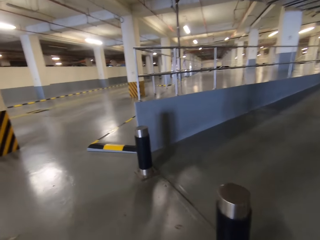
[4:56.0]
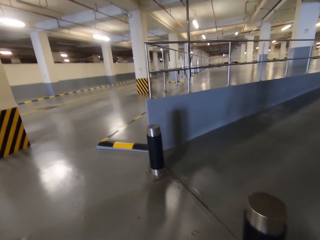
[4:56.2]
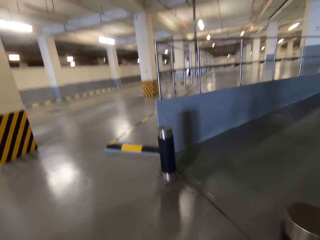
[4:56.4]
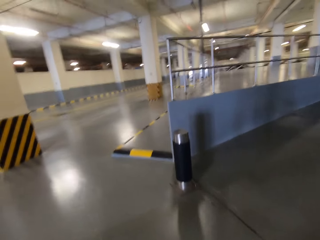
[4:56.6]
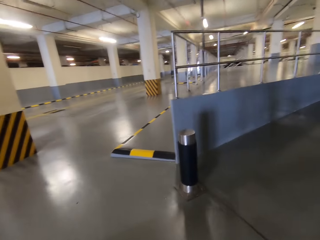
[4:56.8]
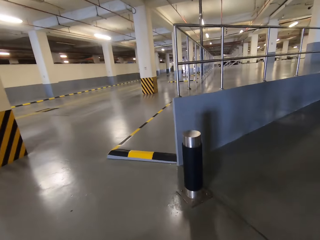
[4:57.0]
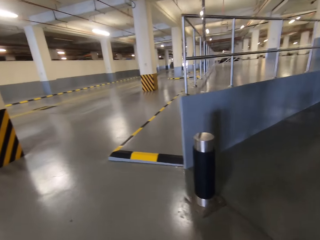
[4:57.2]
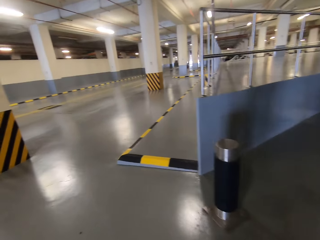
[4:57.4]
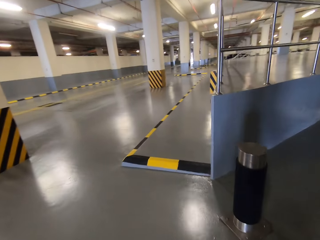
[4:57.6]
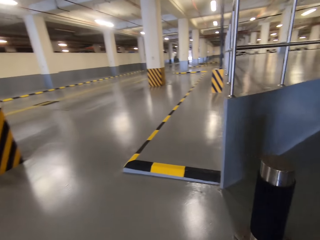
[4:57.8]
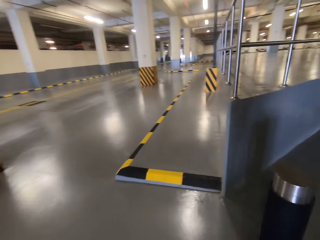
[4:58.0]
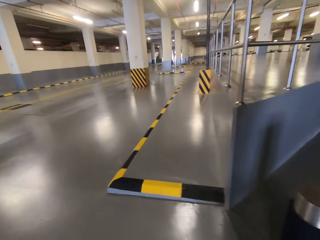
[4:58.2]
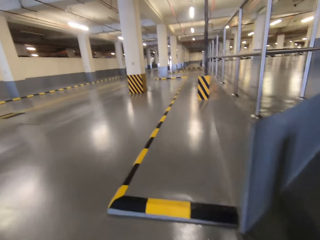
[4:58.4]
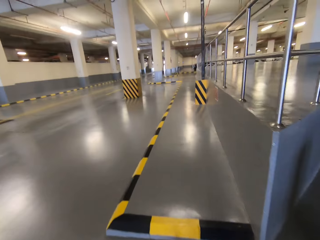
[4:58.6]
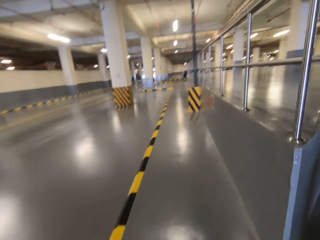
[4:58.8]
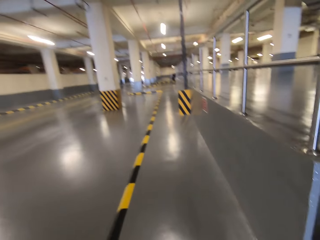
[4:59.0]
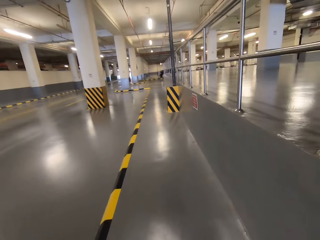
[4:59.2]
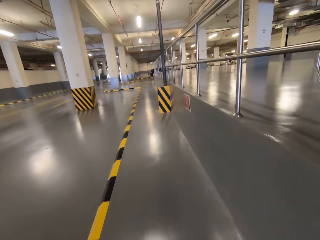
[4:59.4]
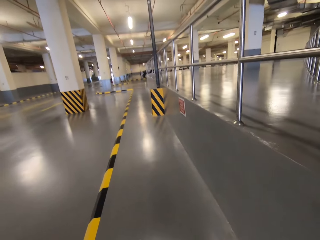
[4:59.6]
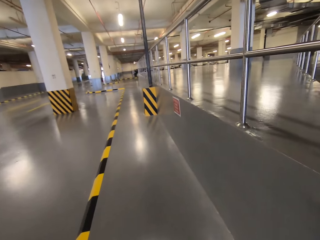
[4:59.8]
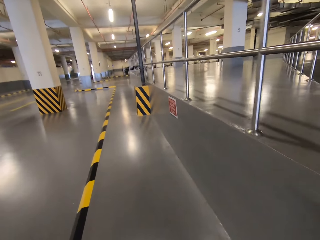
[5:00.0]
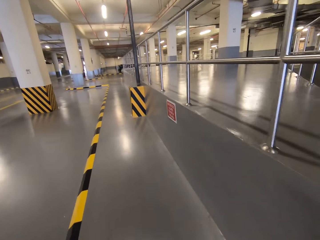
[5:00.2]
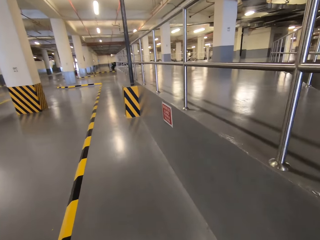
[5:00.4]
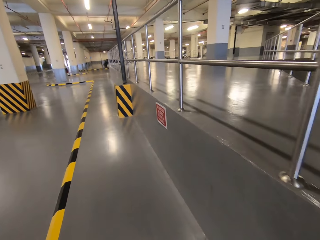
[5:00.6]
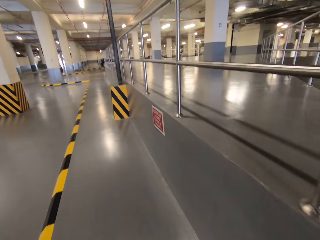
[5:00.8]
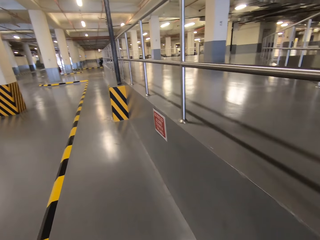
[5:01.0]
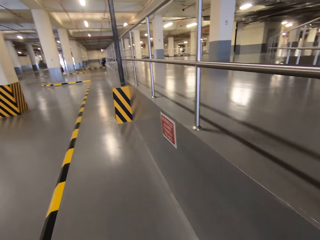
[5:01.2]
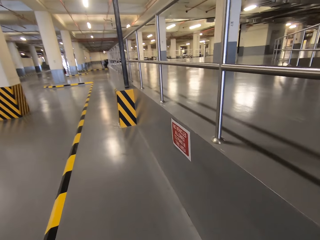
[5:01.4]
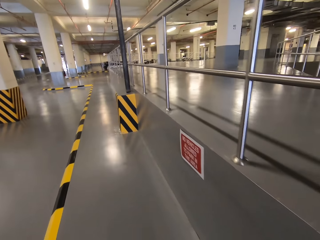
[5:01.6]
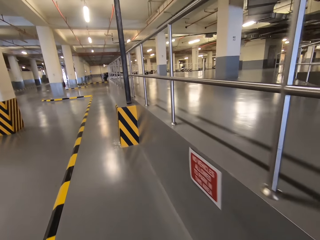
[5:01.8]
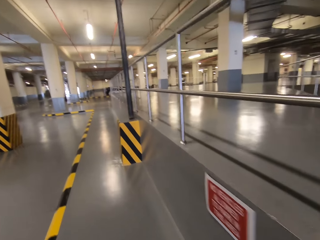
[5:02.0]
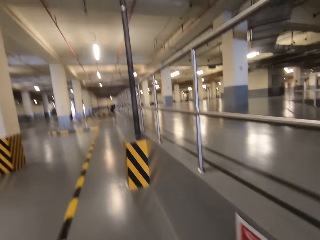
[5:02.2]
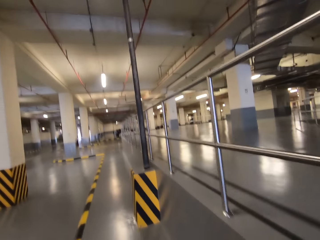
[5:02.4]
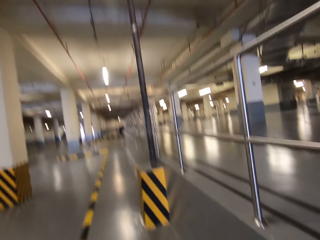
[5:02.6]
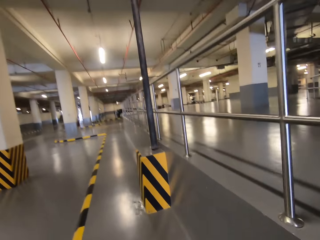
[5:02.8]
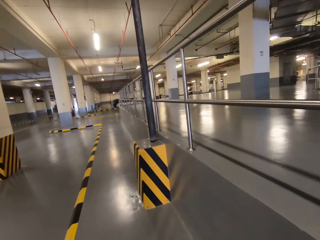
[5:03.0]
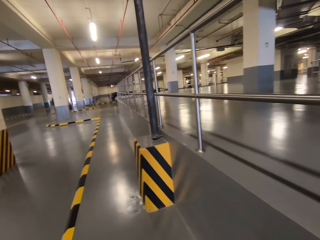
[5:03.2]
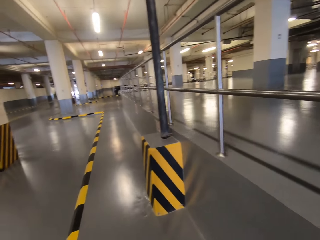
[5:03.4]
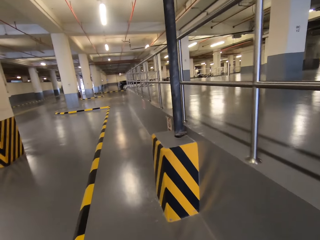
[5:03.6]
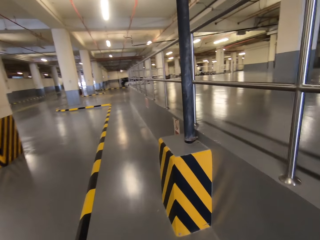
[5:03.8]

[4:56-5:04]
The camera wearer walks around the parking.

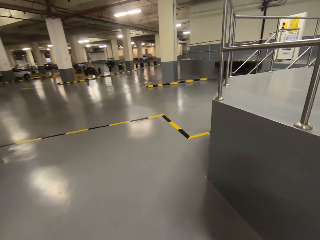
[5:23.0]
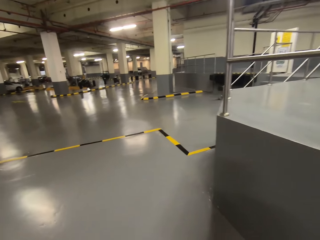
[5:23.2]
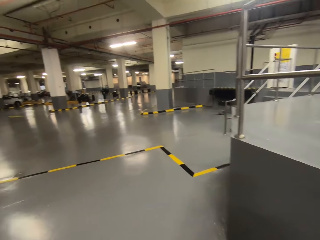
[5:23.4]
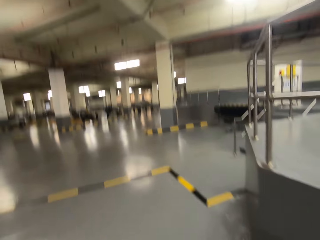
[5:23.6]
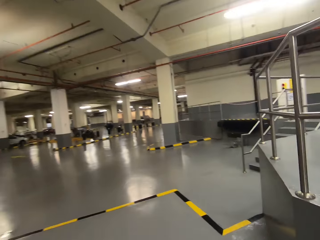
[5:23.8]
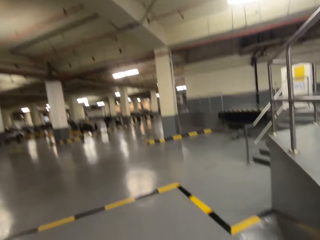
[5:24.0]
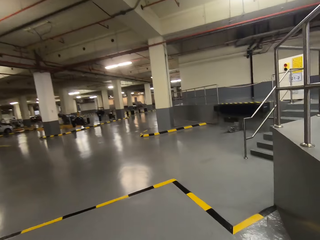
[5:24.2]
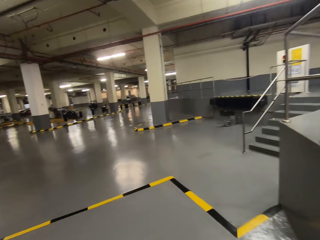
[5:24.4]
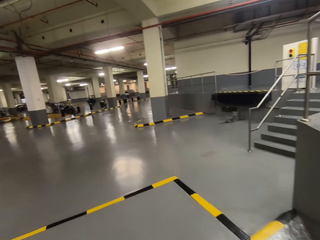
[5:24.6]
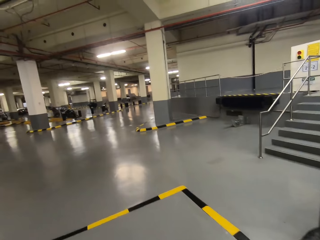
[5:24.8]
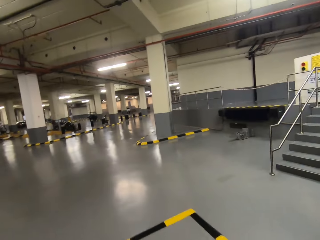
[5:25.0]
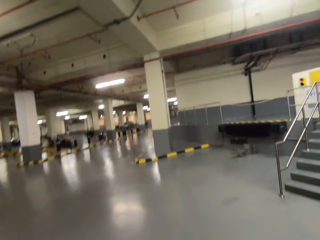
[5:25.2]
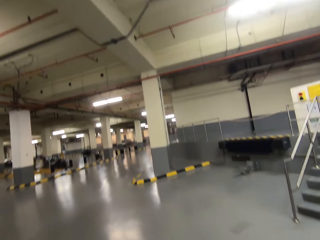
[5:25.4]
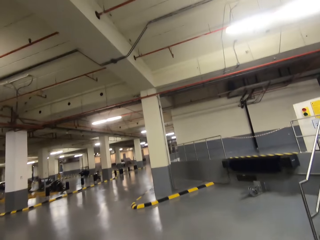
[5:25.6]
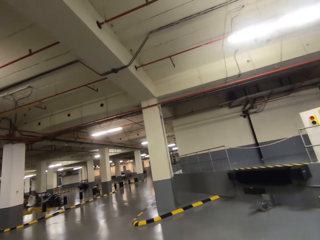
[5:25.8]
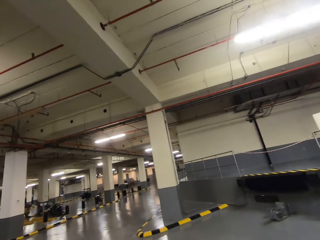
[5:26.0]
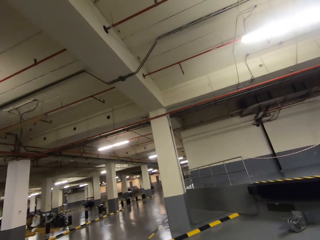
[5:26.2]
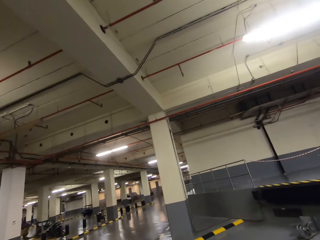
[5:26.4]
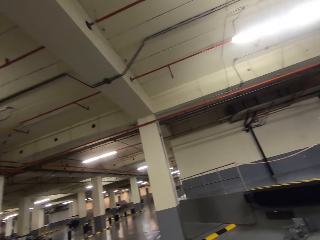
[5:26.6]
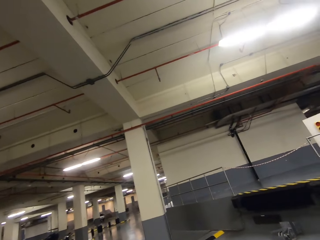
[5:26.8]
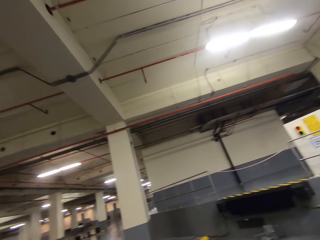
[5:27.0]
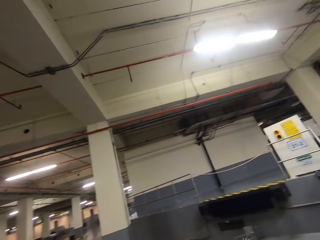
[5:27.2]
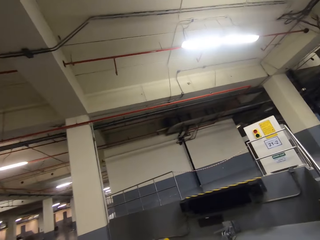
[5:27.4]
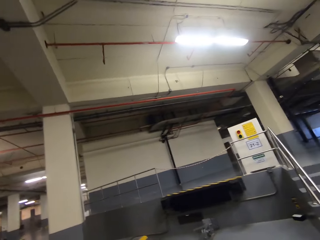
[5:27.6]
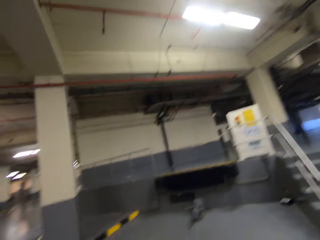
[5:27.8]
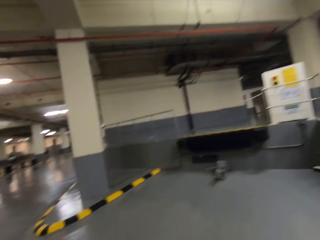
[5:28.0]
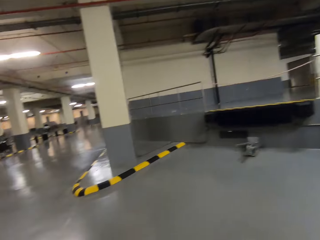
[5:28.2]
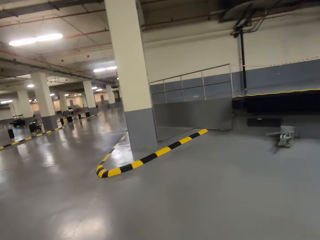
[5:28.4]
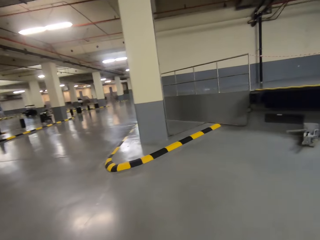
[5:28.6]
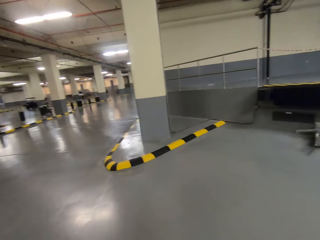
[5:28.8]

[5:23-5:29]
The camera wearer looks around.

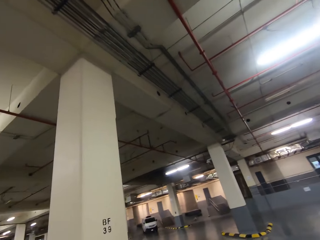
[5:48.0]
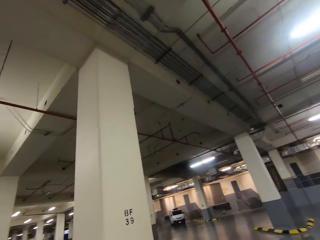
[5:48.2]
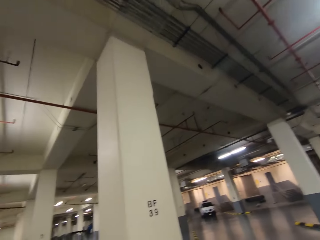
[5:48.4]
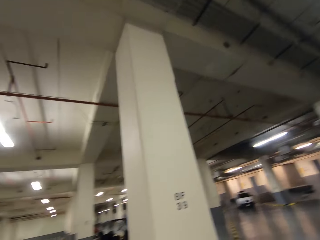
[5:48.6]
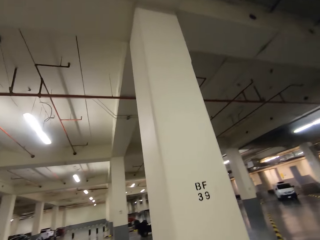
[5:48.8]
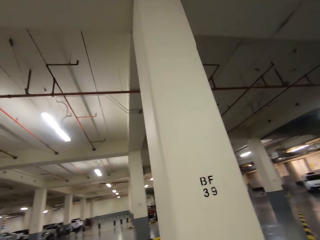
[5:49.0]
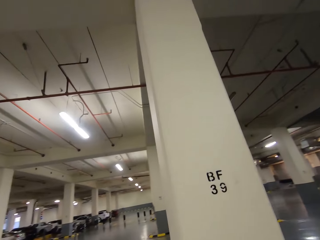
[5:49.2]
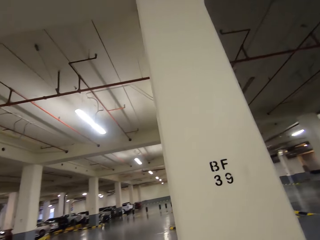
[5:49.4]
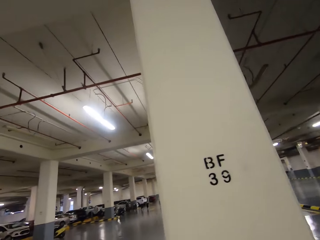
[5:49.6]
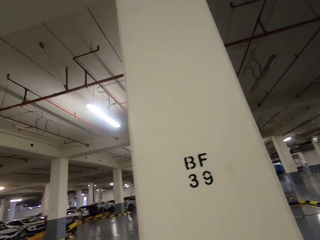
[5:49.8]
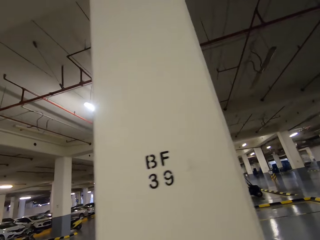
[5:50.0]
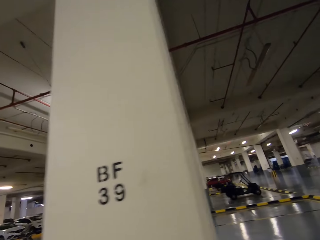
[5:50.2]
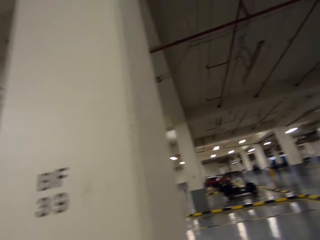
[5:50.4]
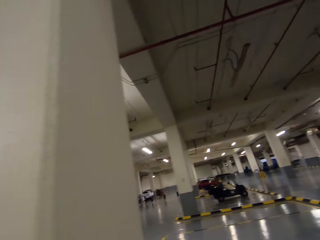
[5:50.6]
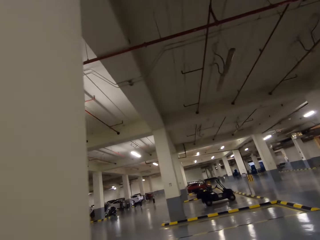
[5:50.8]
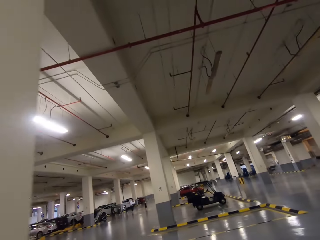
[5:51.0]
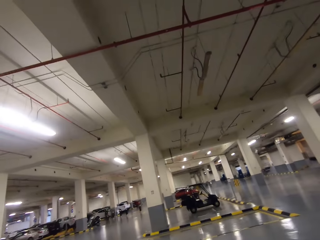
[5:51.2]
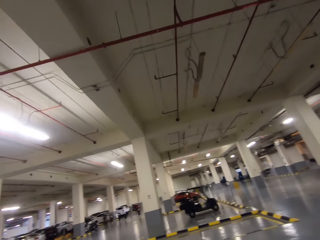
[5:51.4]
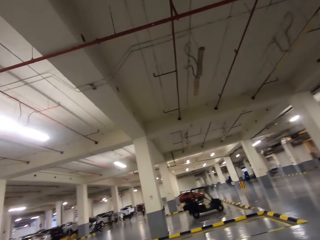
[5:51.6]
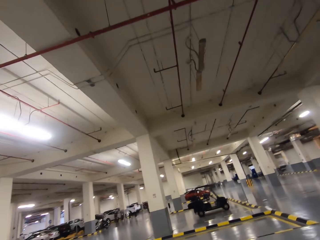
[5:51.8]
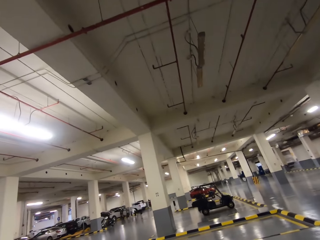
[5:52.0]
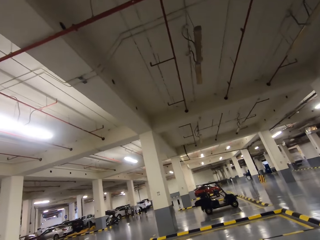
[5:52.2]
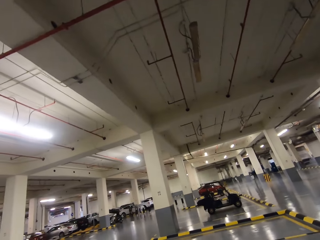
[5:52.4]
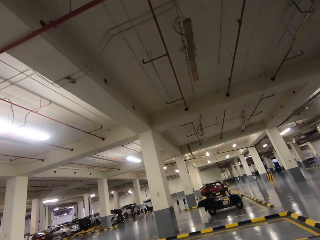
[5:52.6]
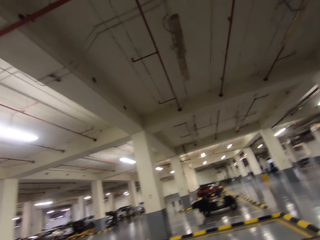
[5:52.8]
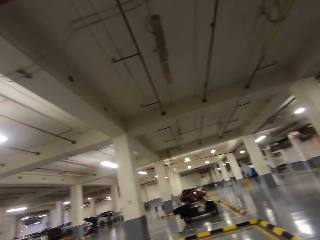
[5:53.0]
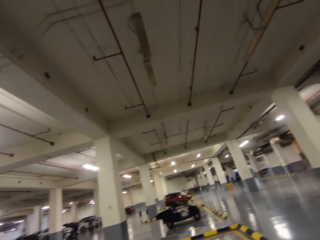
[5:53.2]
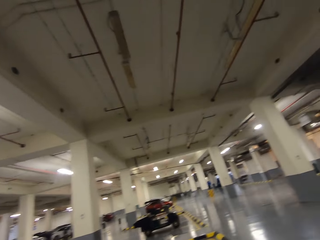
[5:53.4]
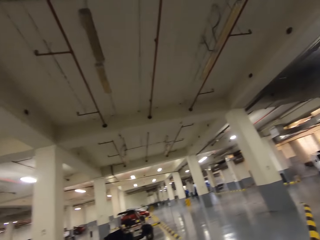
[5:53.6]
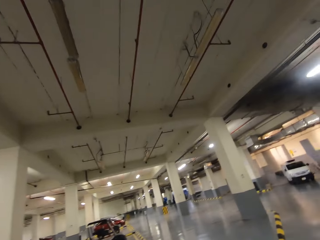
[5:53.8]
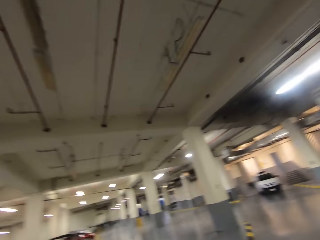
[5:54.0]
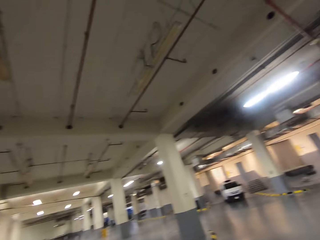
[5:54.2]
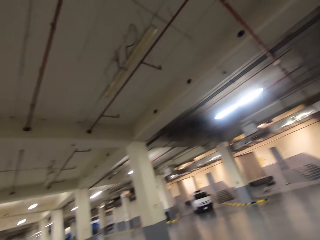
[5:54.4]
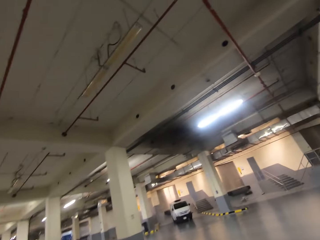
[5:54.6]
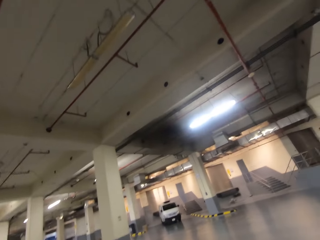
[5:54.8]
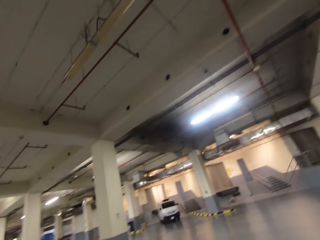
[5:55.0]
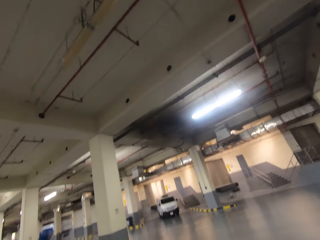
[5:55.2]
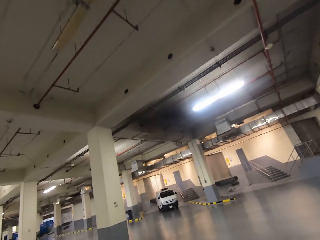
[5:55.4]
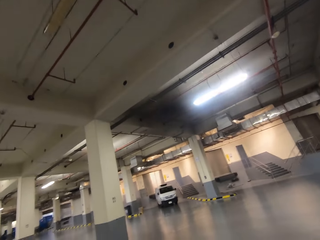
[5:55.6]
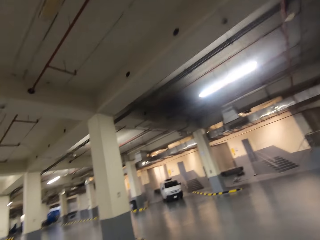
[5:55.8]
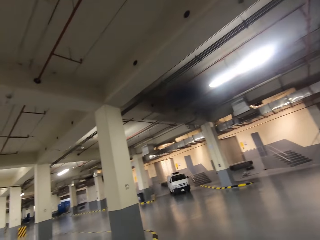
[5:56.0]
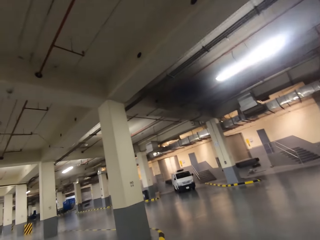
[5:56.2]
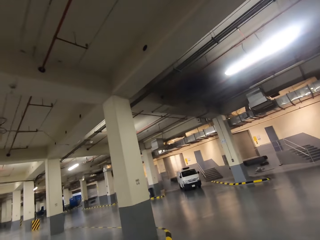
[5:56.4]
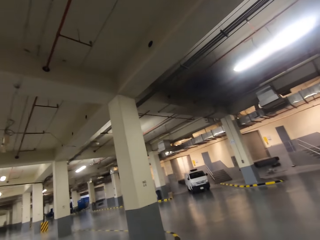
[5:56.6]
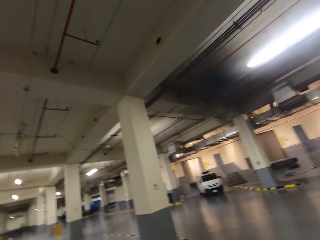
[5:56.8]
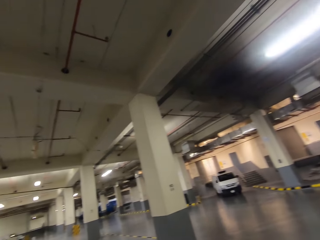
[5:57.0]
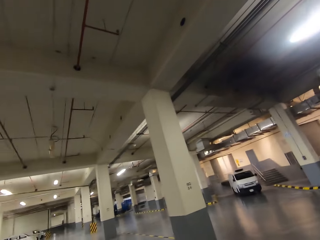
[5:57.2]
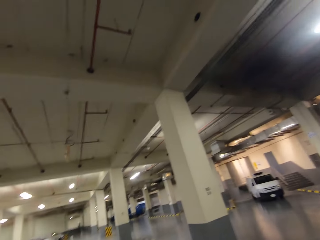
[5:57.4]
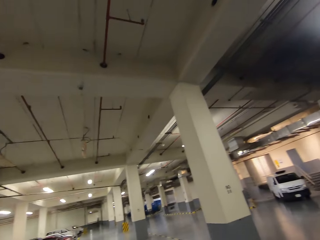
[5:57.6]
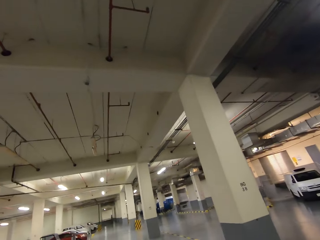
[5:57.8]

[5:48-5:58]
The camera wearer looks around. They turn around.
